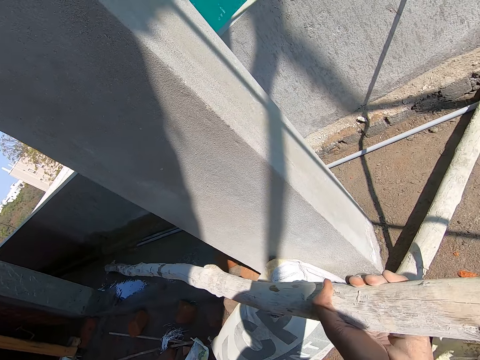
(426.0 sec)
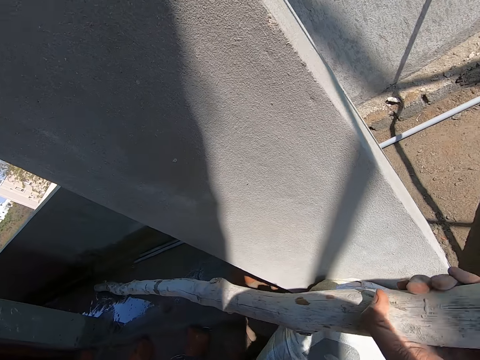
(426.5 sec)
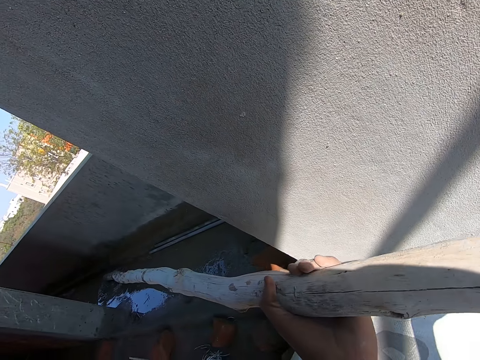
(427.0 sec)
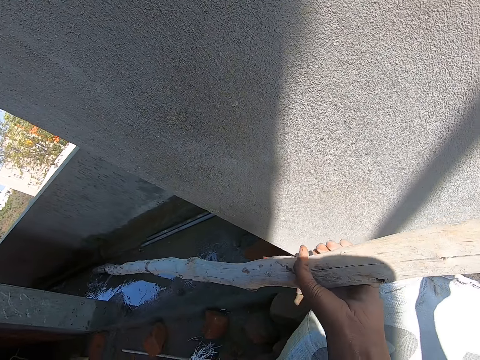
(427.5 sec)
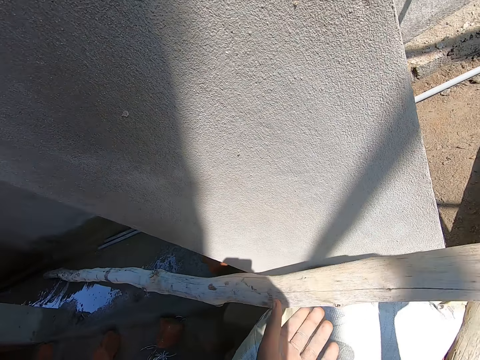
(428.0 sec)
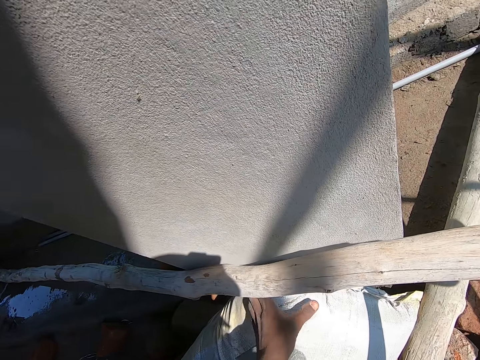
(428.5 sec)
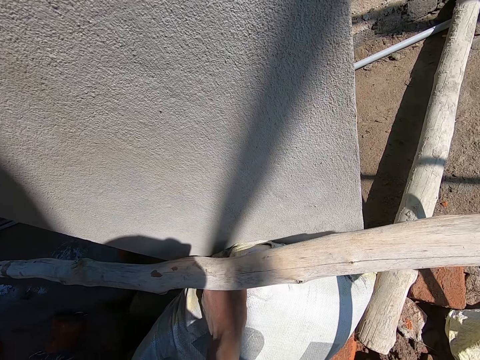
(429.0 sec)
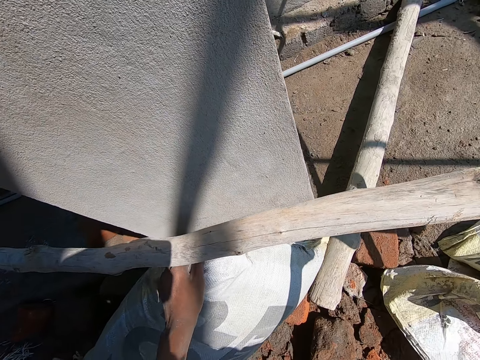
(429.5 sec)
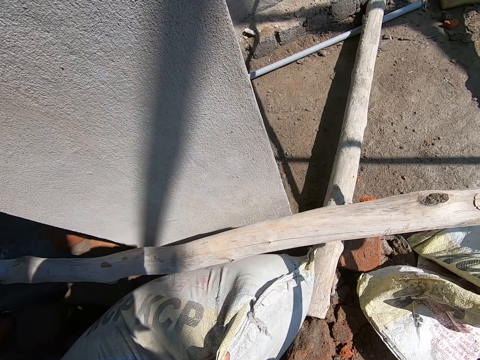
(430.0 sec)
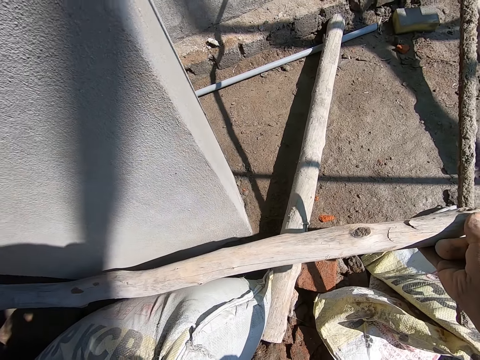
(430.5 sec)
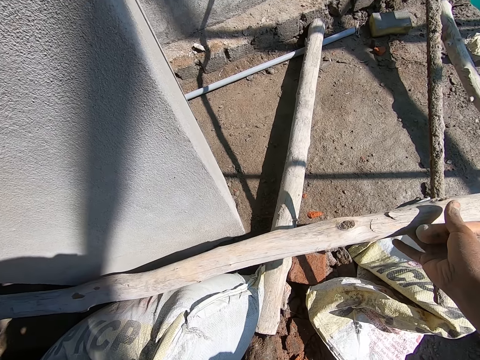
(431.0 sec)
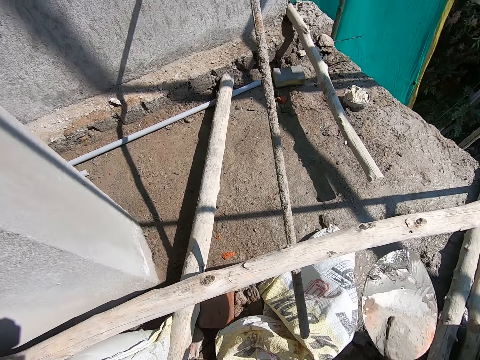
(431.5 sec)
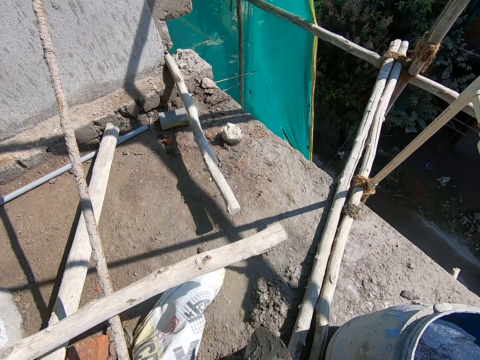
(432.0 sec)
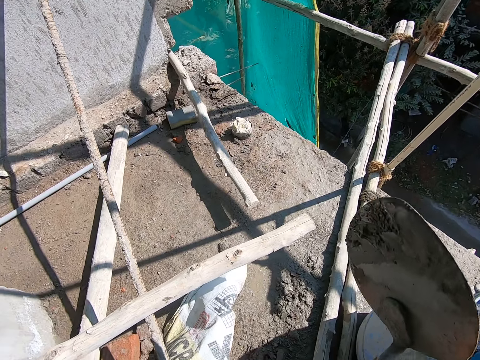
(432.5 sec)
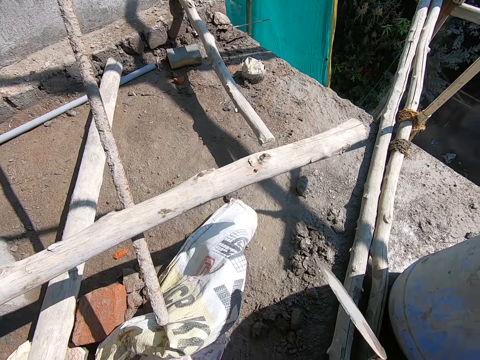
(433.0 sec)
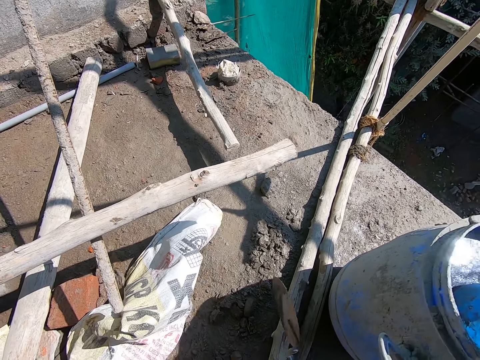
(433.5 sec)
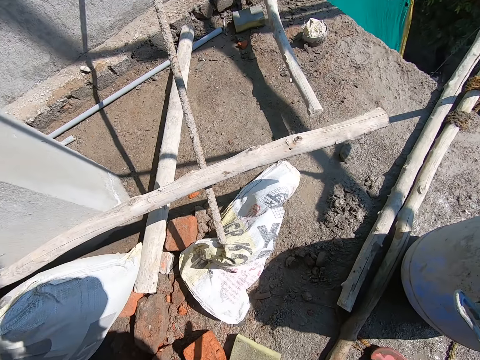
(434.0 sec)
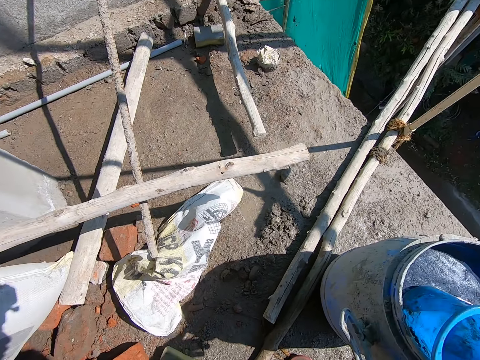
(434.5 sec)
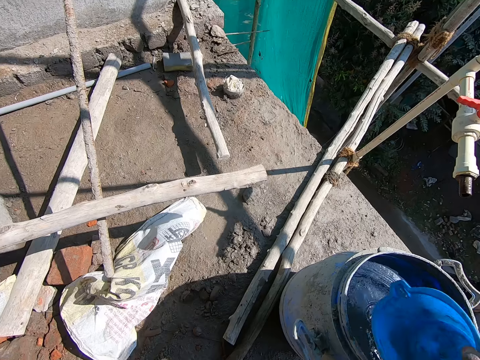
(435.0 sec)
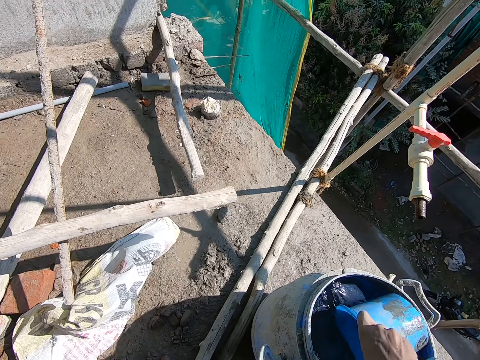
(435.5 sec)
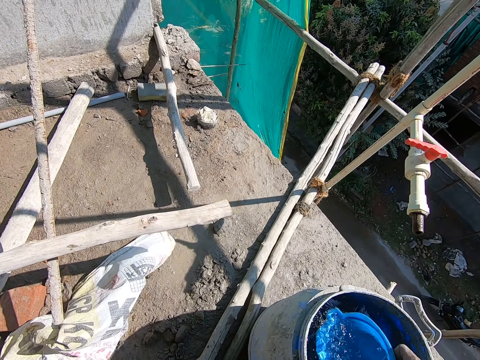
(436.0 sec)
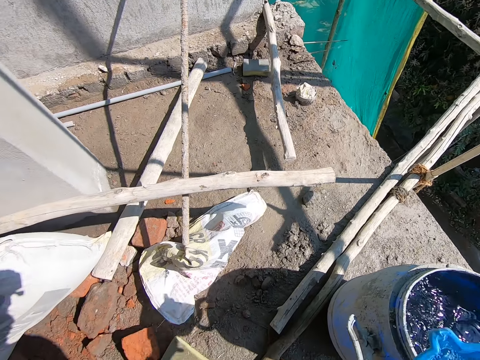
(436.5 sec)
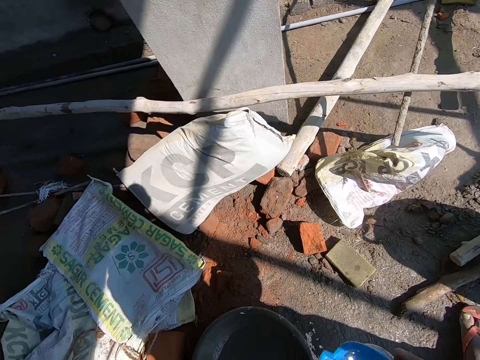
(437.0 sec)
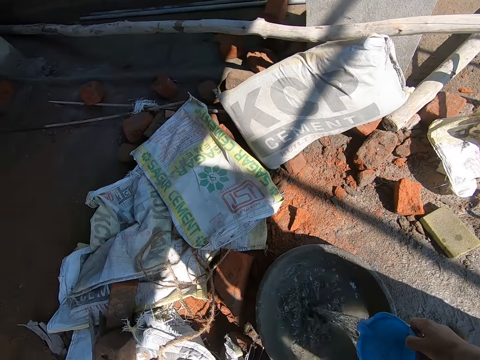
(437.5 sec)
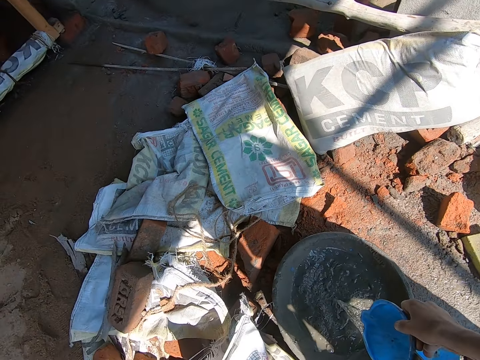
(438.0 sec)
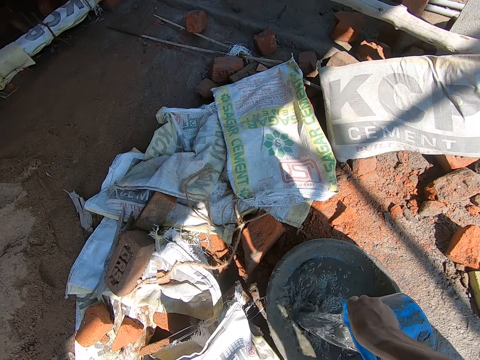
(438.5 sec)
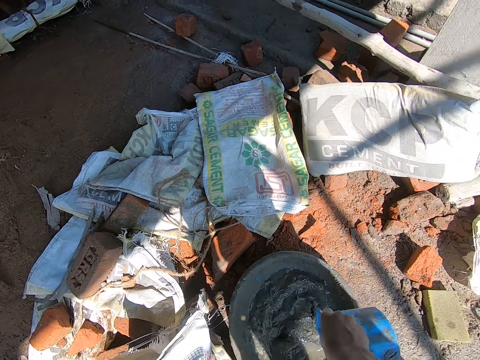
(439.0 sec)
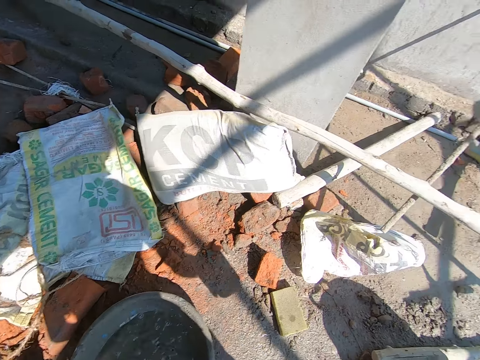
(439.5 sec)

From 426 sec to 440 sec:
The camera wearer moves a sack of cement on the floor with his left hand. He drops the bamboo on the sack of cement with his right hand. He hits the trowel in his right hand on bamboos on the floor. He takes water from the container with the cup in his right hand. He pours the water into the bowl on the floor with his right hand.

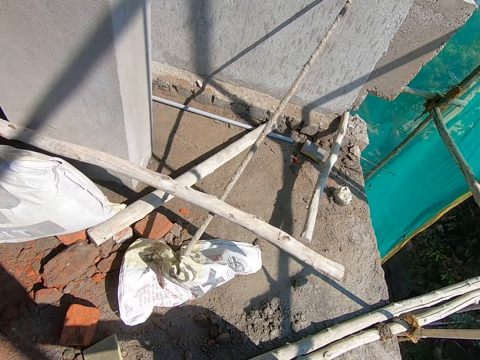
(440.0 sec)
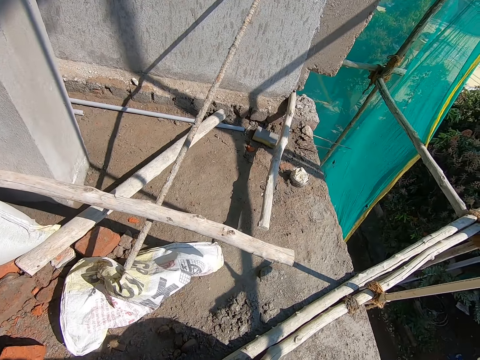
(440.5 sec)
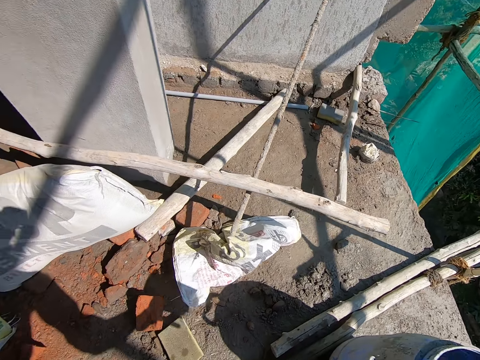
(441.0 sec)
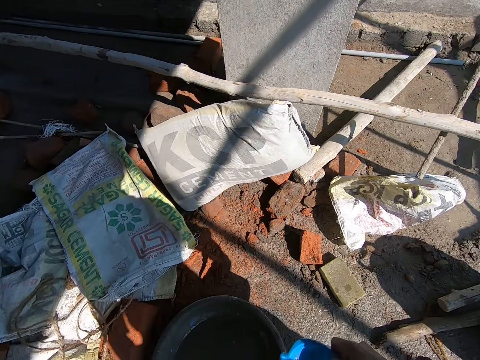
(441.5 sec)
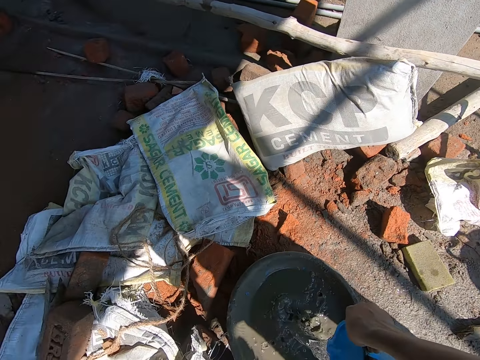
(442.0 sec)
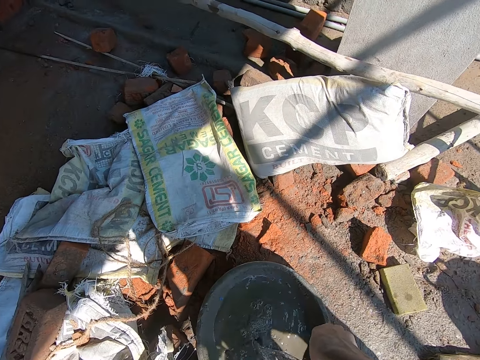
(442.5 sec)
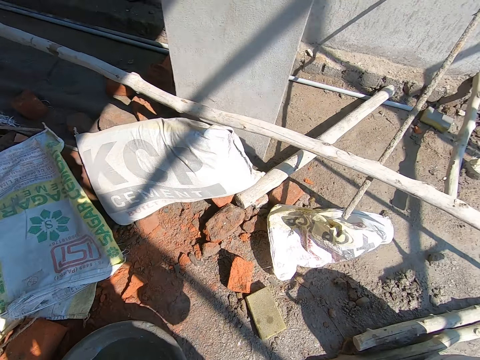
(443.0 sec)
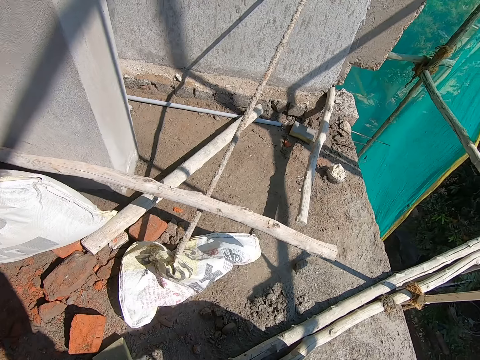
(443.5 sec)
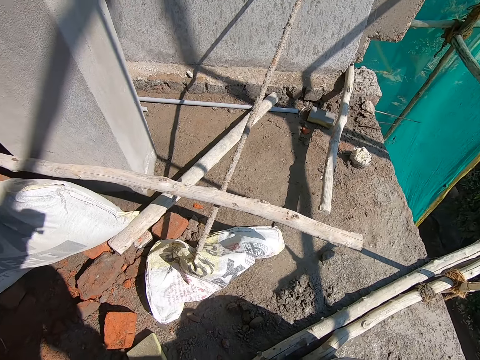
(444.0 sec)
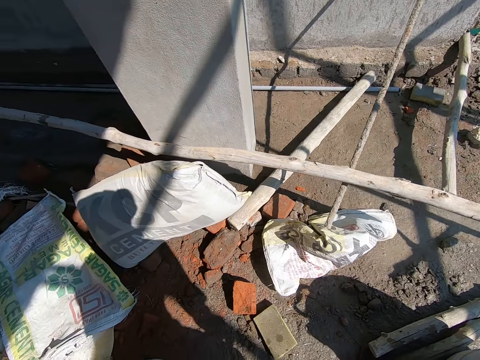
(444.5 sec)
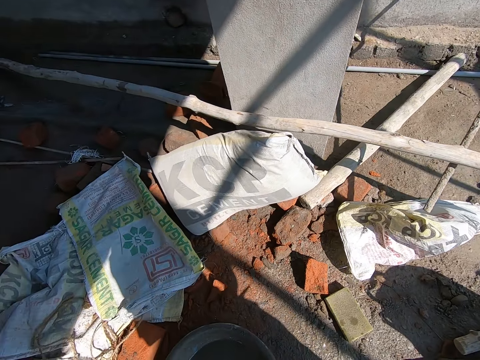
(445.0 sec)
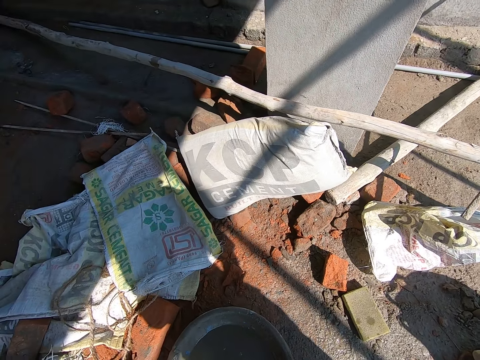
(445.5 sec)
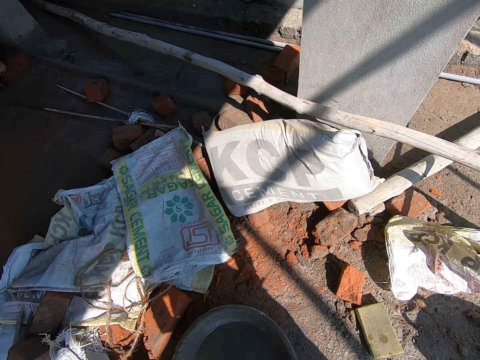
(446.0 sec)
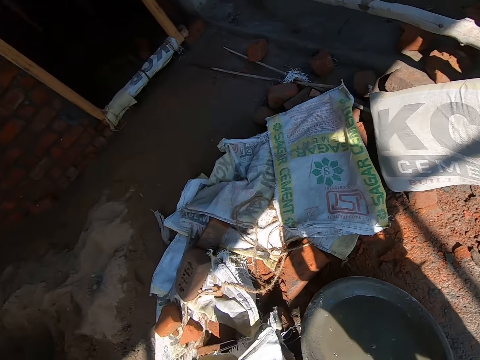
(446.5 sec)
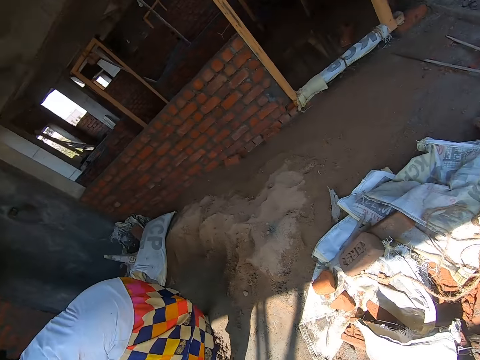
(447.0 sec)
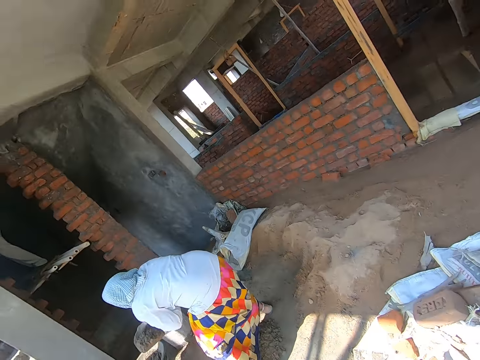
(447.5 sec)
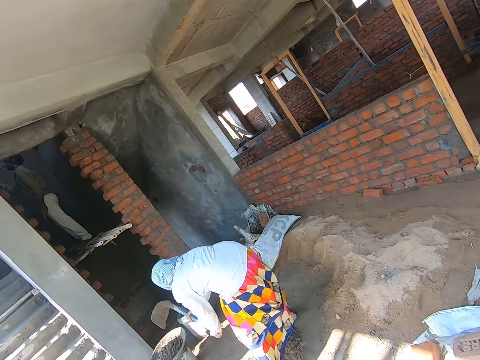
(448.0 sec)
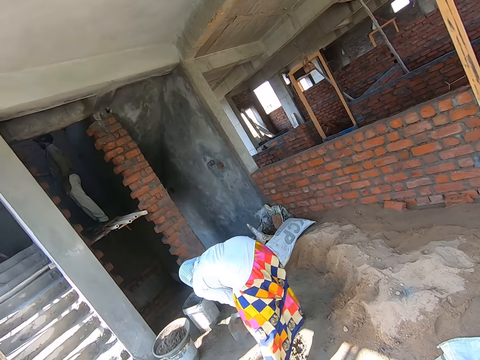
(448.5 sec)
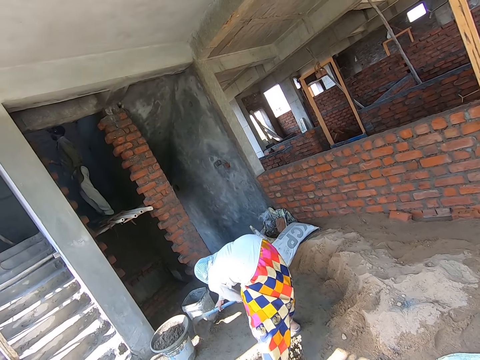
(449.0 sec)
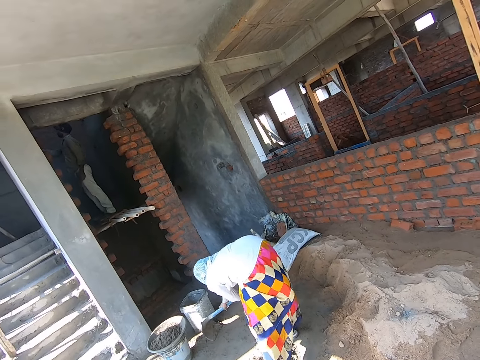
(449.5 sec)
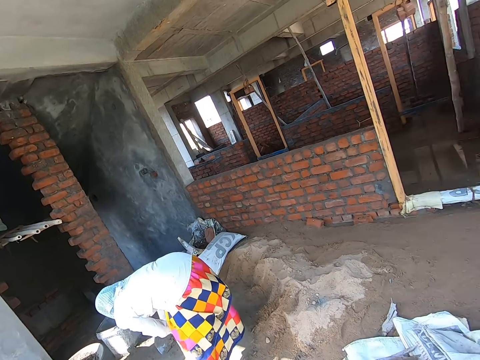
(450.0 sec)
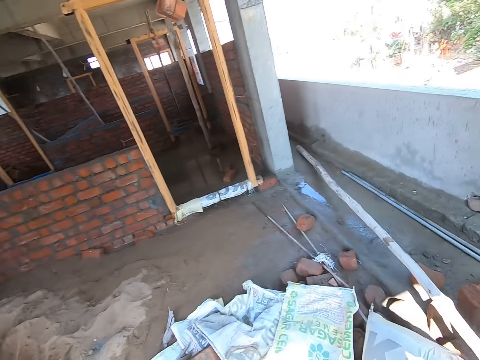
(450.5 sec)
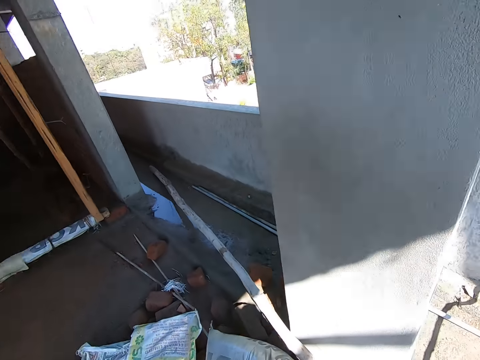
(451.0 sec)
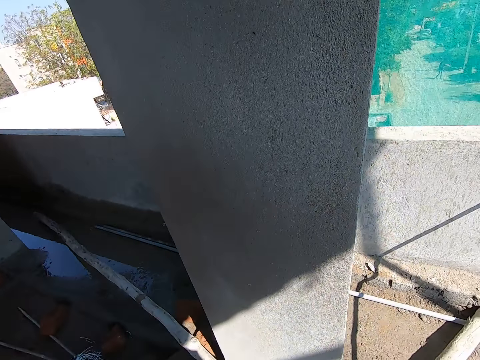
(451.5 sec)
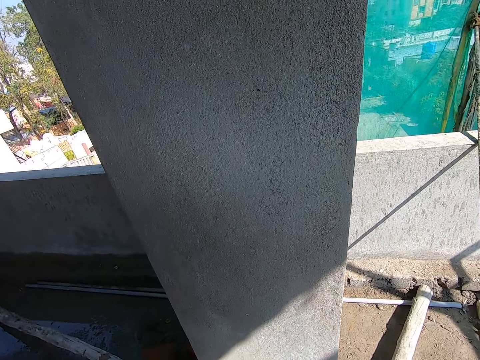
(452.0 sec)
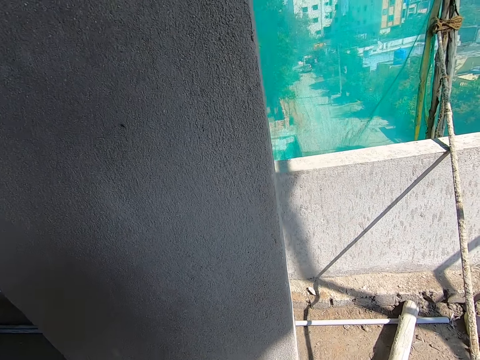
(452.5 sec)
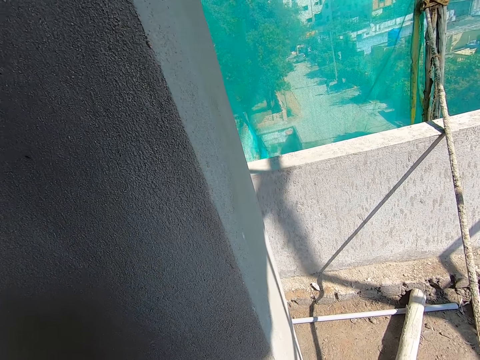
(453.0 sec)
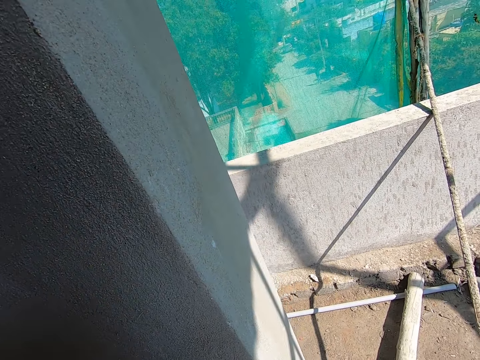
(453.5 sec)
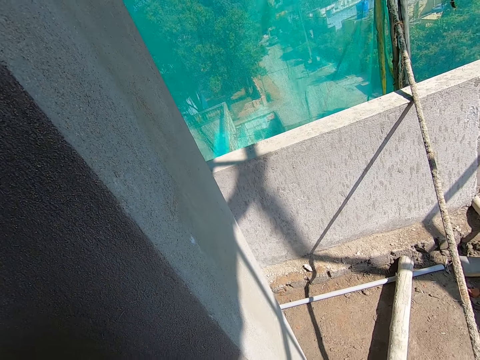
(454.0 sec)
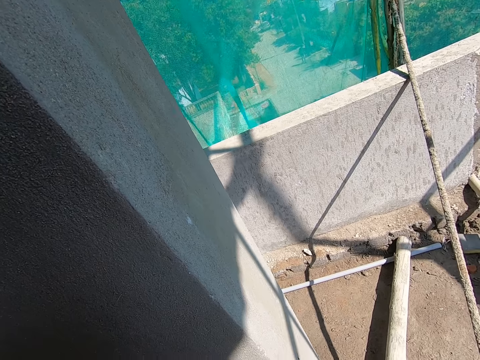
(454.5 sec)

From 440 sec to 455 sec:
The camera wearer takes water from the container with the cup in his right hand. He pours the water into the bowl on the floor with his right hand. He looks at a woman. The woman packs sand in the building with a hoe in her hands into a bowl and converses with the camera wearer.
